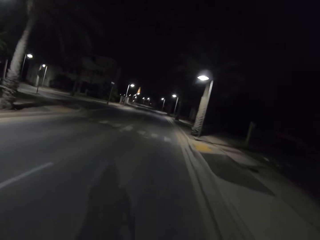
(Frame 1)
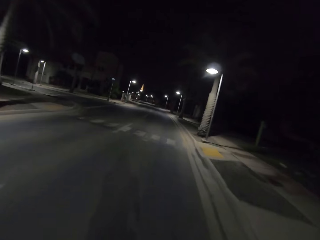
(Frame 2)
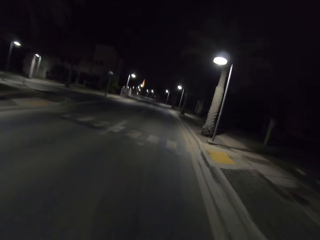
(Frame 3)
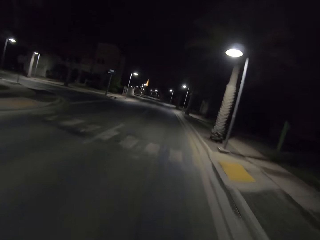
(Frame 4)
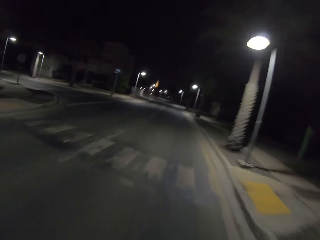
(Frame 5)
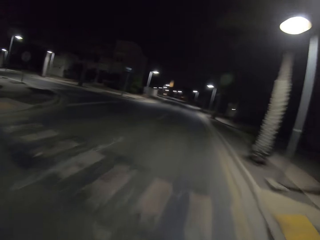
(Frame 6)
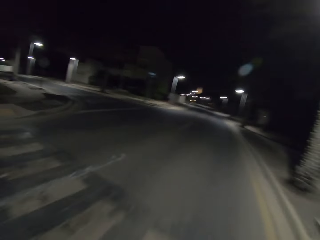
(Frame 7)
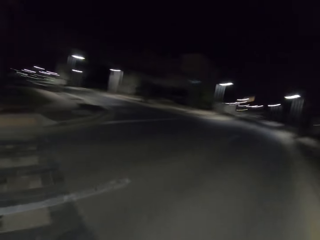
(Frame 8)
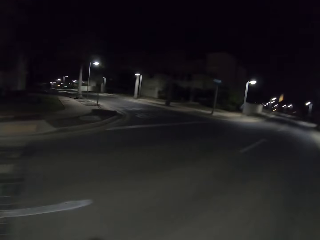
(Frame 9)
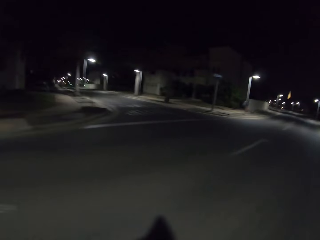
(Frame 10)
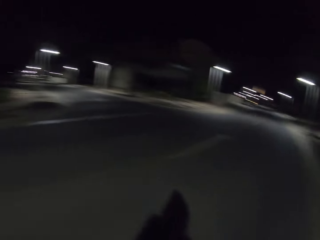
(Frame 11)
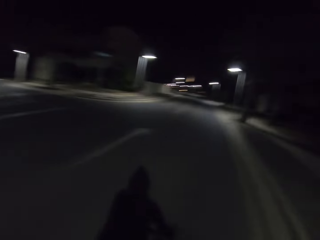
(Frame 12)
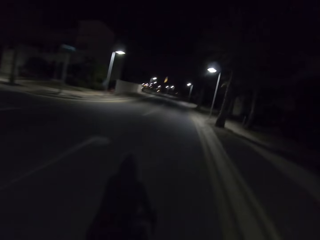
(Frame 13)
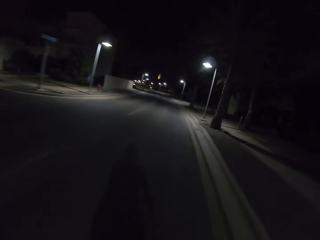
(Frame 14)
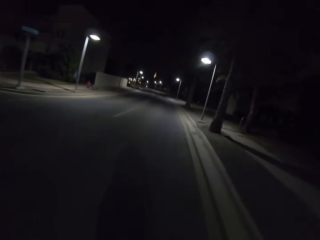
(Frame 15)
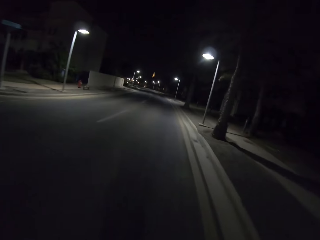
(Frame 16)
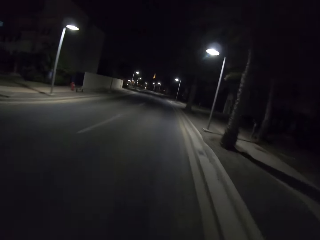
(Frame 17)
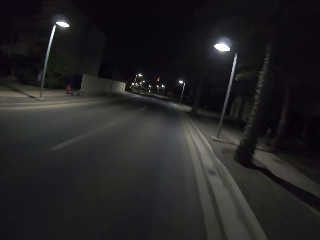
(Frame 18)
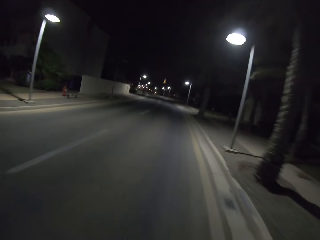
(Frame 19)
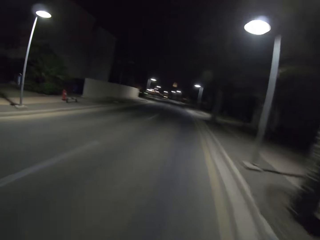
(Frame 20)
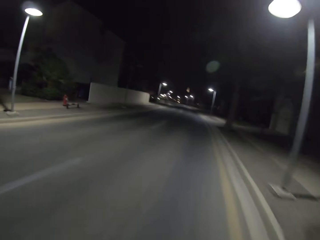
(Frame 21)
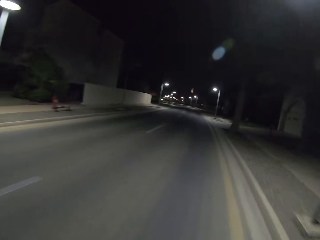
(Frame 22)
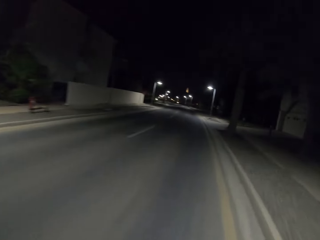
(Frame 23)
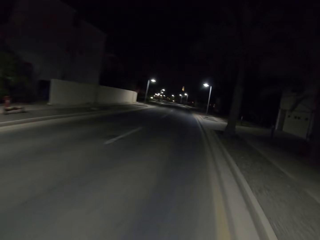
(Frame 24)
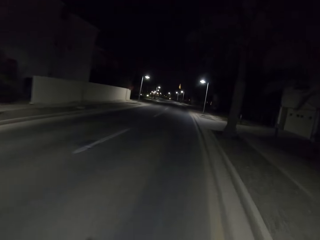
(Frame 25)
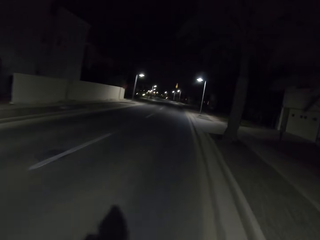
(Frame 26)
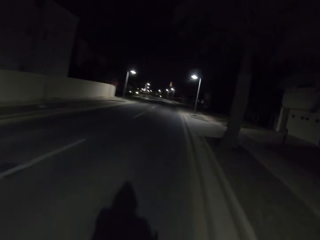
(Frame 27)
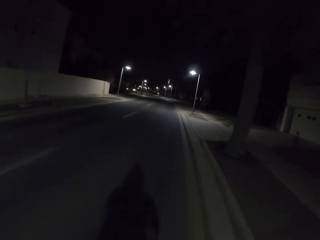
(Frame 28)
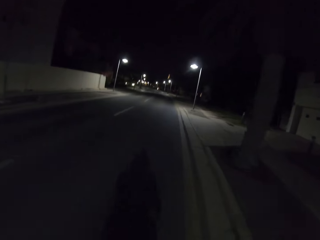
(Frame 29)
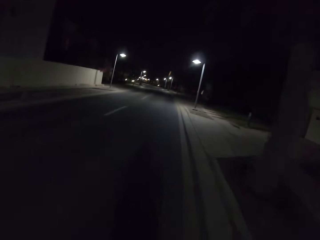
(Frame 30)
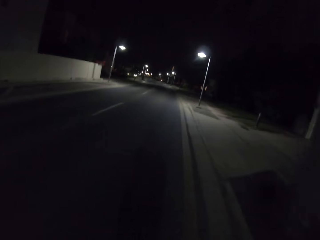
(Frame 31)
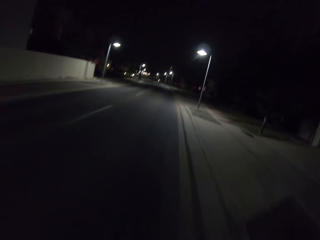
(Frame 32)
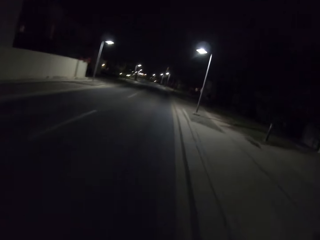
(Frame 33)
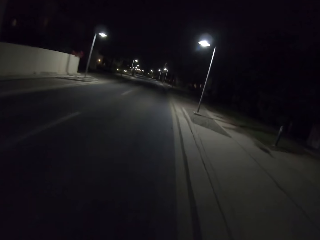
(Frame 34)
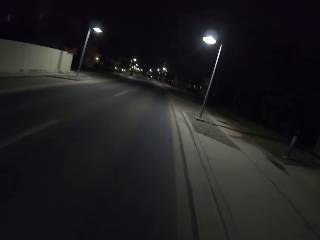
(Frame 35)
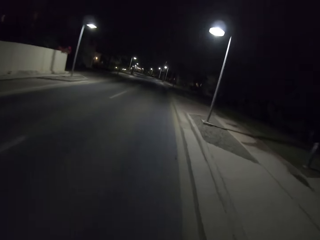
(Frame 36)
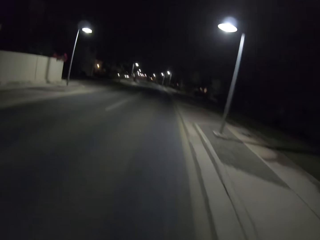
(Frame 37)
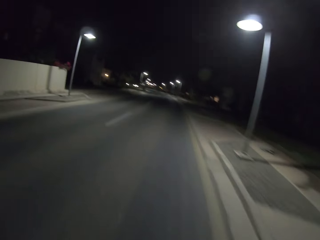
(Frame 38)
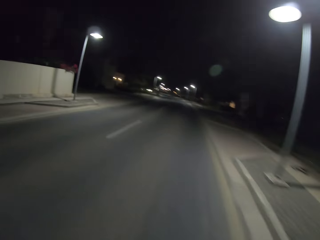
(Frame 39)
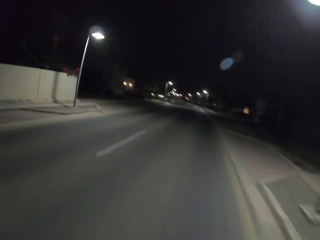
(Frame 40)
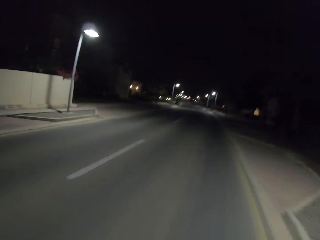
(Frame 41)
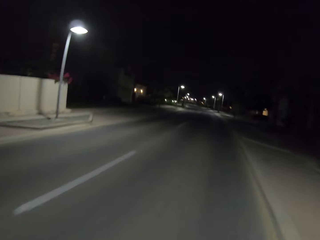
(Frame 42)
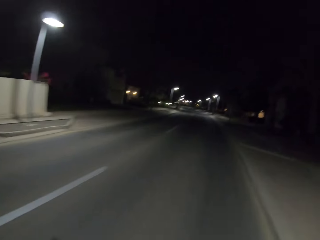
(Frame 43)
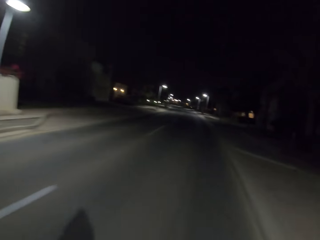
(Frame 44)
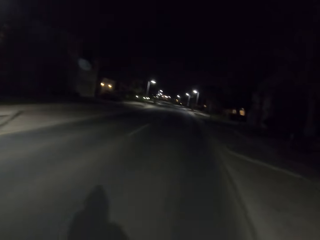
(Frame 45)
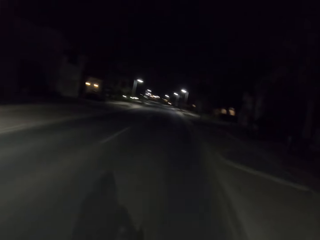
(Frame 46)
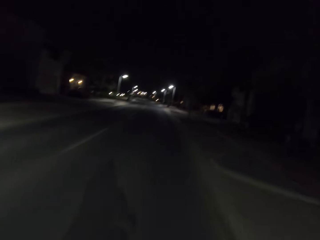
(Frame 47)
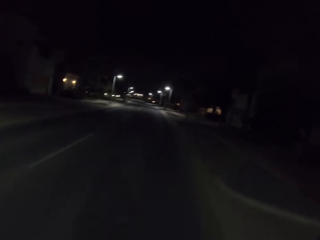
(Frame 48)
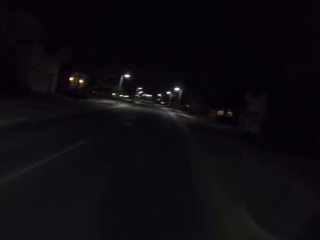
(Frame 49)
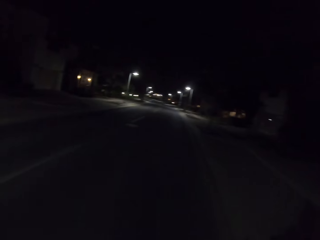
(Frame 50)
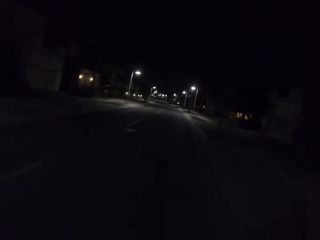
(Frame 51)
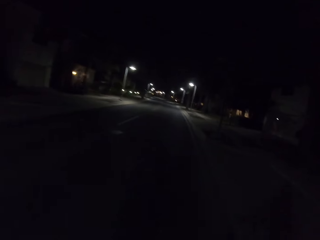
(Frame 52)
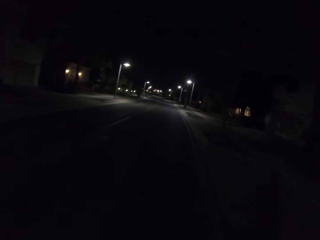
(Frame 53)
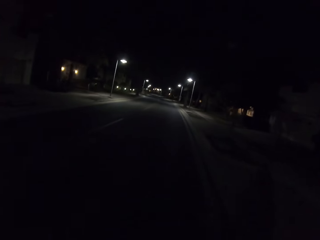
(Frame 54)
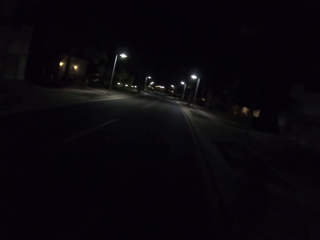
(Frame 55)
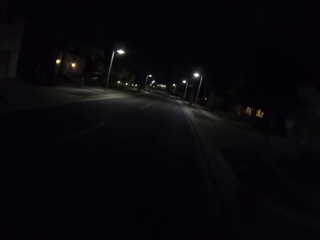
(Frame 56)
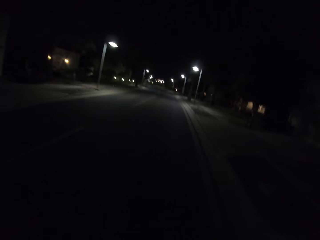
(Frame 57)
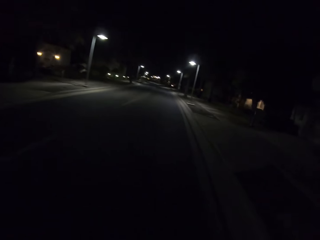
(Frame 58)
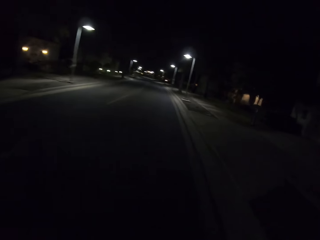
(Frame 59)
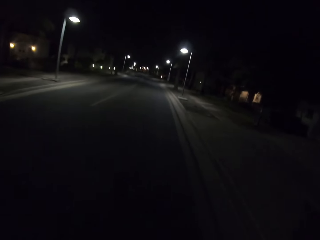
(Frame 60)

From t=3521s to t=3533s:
The camera wearer rides the bicycle and looks around.

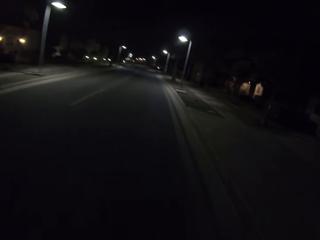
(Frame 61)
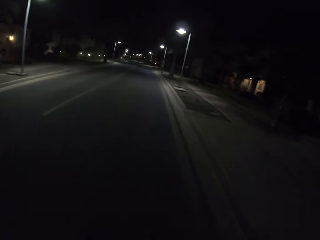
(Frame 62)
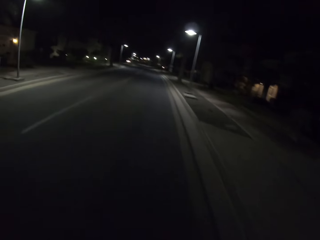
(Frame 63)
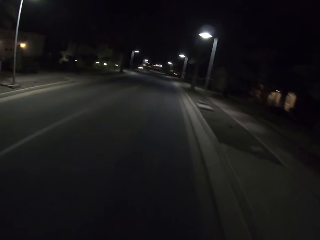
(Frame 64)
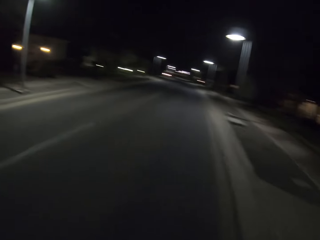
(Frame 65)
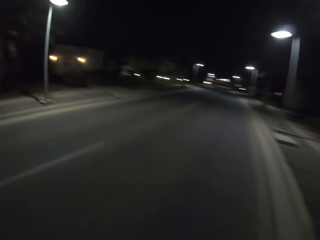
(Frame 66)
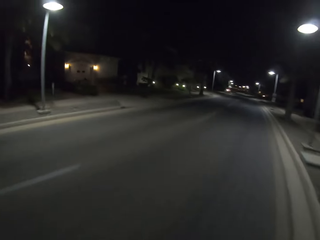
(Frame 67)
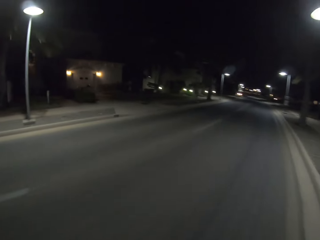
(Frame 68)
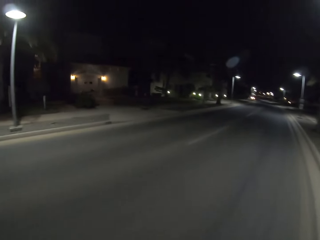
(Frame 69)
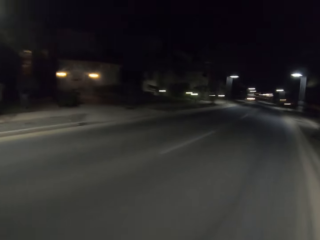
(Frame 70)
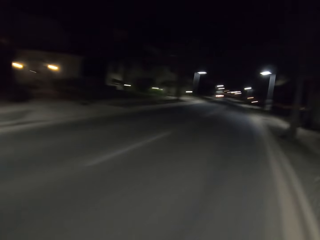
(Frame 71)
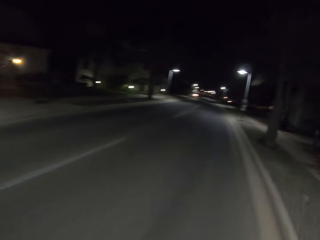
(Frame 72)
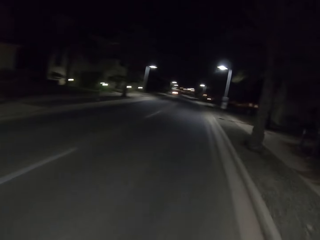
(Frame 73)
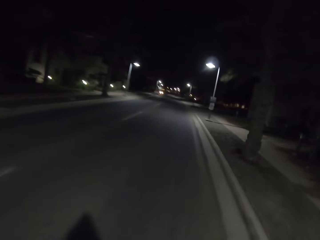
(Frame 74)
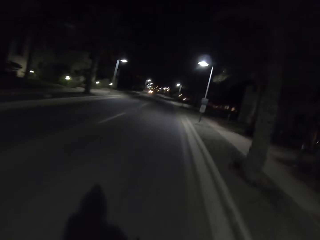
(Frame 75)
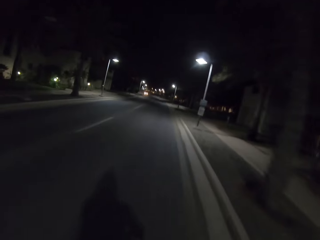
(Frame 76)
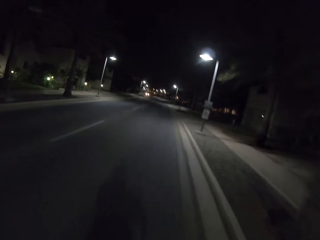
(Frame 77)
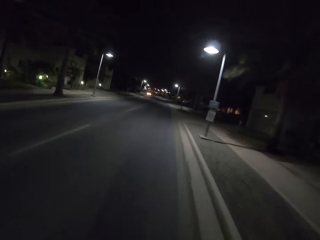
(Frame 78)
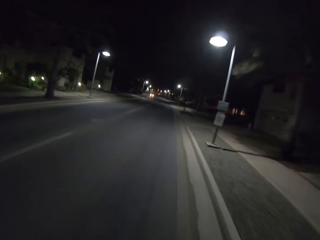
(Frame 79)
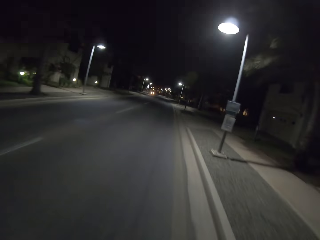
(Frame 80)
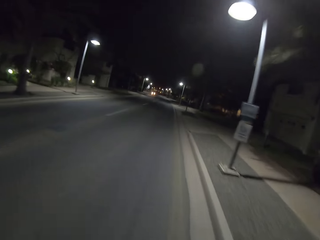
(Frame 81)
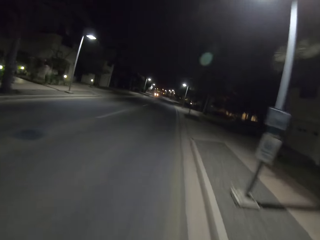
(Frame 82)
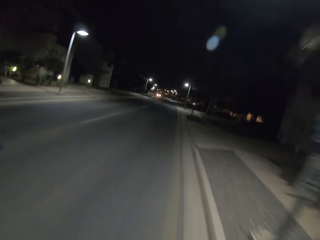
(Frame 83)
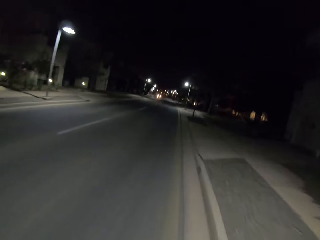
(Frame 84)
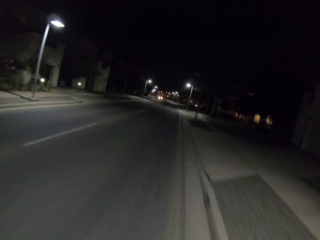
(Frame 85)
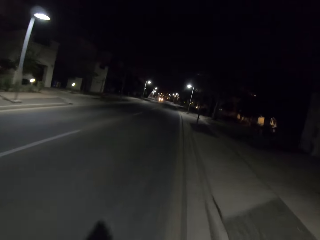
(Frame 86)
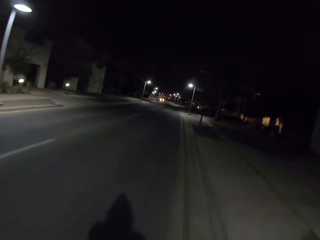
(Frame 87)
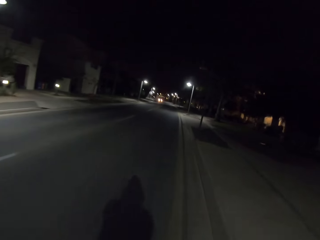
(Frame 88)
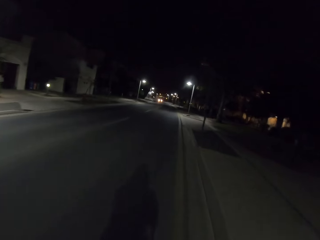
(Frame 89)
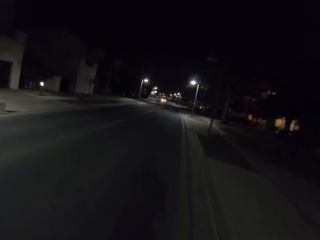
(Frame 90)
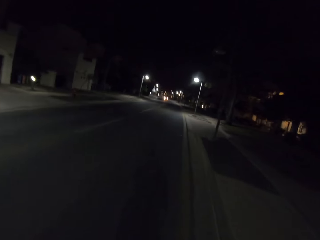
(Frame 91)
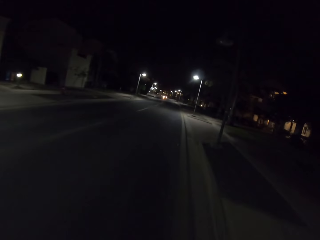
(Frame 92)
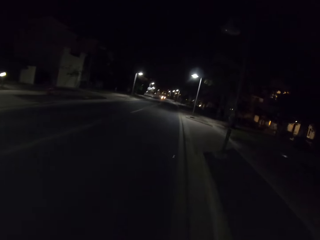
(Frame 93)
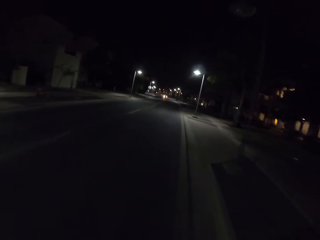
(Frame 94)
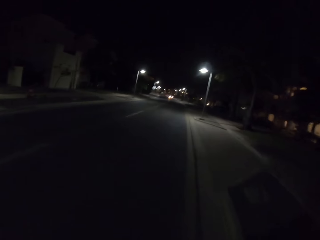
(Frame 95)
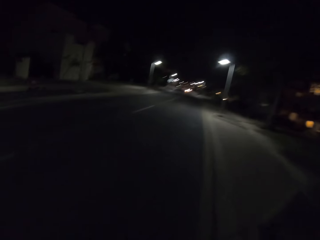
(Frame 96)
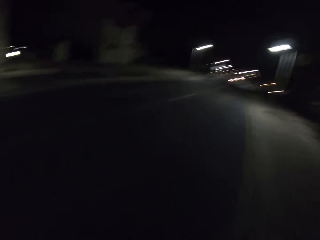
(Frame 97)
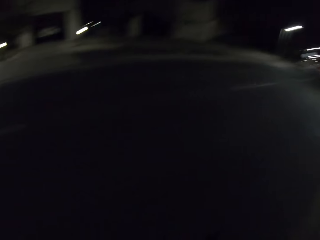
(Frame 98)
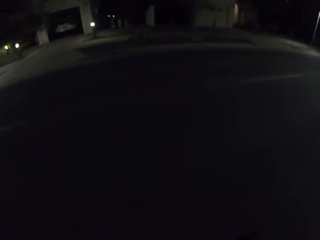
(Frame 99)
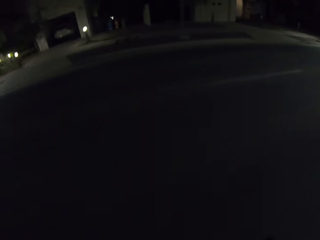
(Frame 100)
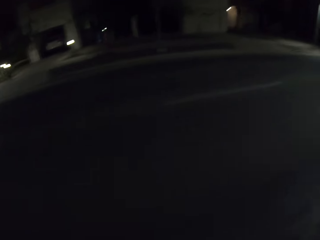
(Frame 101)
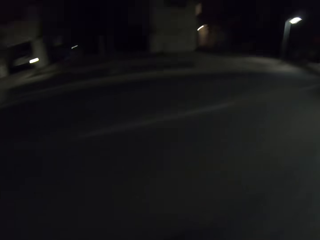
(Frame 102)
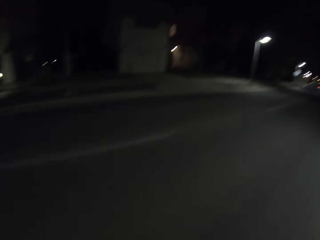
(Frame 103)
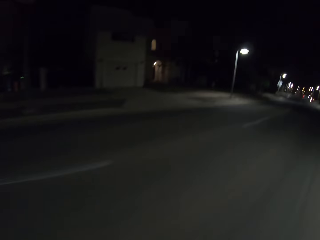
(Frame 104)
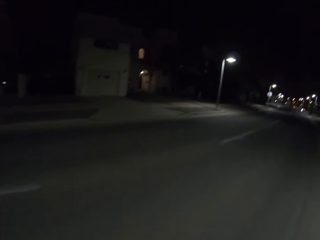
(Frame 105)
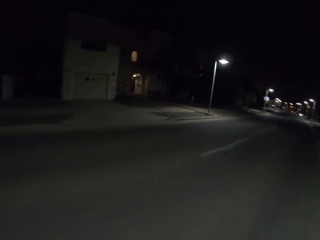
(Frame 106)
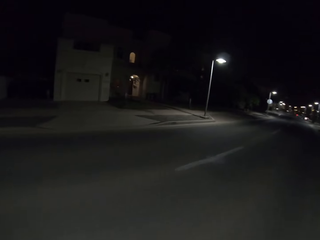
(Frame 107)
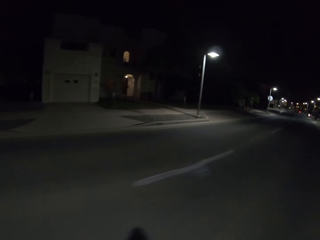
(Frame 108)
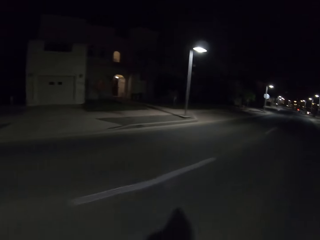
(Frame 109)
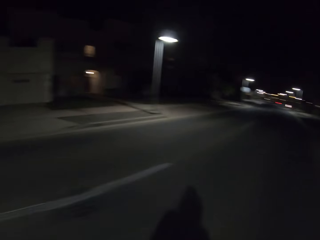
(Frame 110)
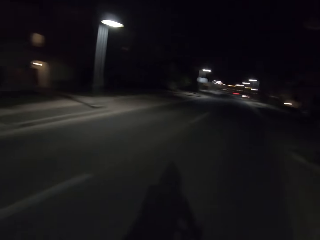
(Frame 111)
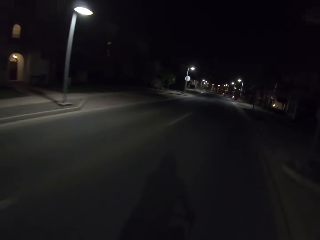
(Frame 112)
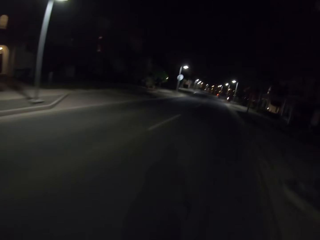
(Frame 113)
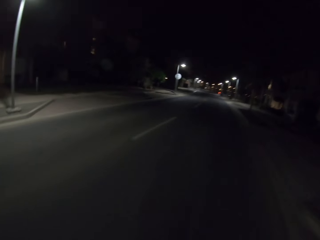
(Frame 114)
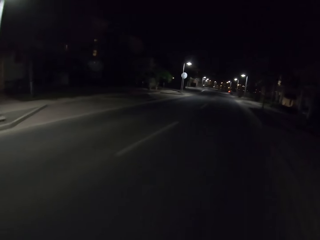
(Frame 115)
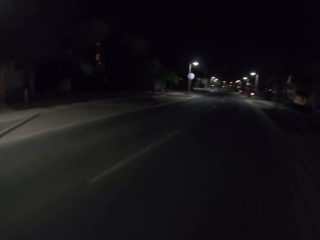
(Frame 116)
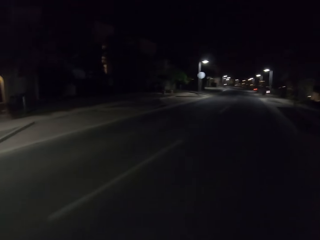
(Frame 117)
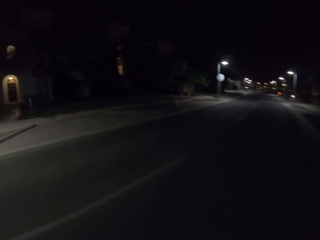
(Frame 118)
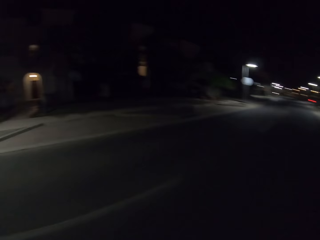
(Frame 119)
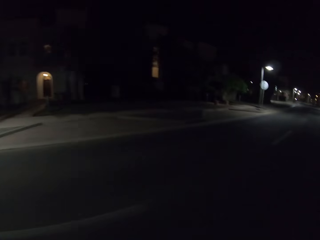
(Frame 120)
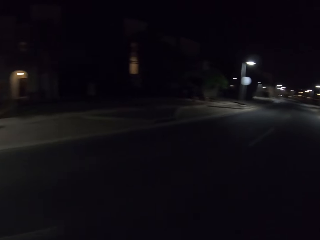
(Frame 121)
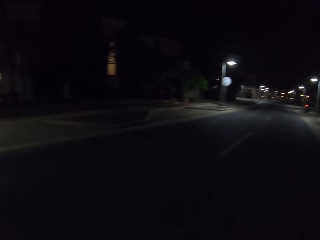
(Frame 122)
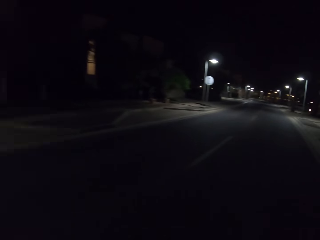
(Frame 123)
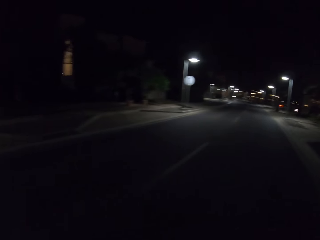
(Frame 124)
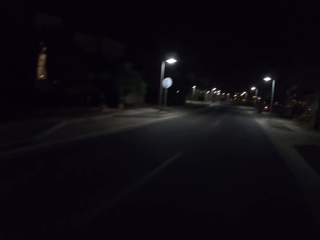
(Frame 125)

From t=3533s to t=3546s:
The camera wearer rides the bicycle and looks around.
